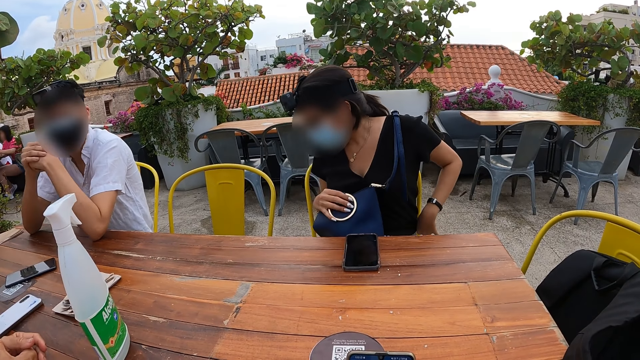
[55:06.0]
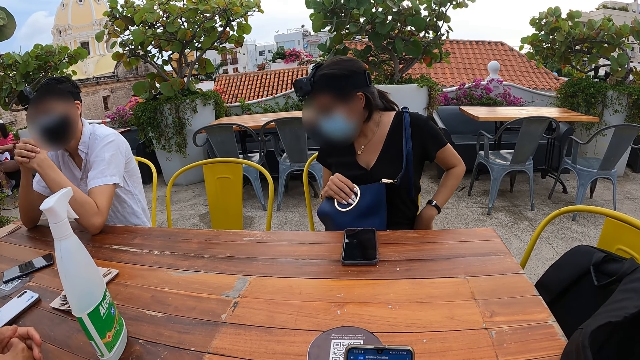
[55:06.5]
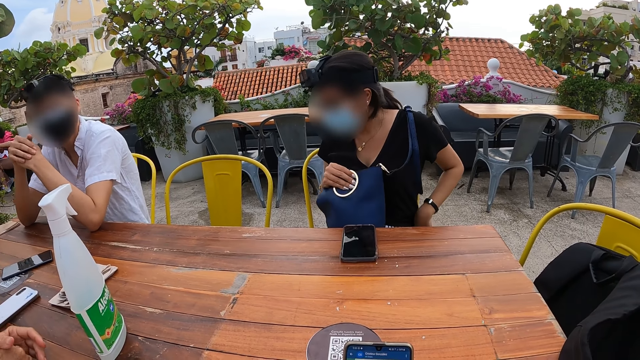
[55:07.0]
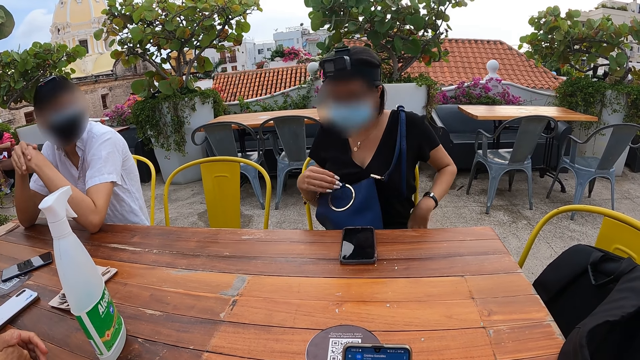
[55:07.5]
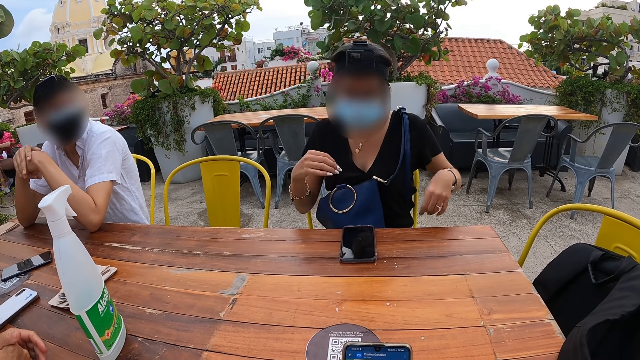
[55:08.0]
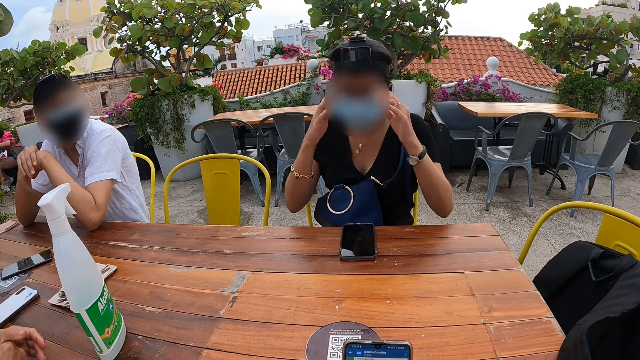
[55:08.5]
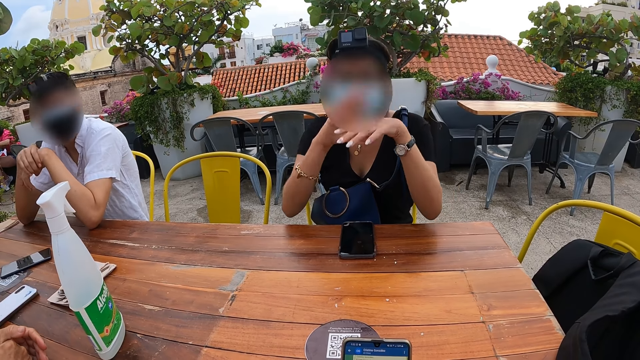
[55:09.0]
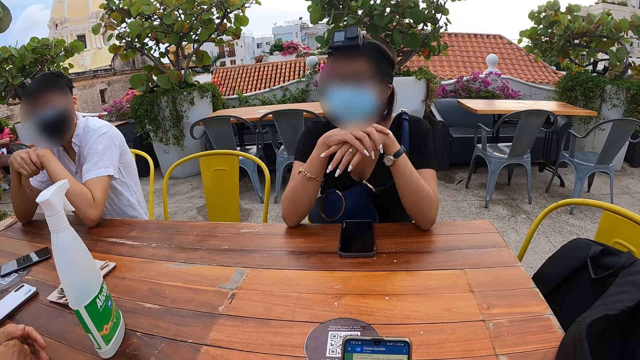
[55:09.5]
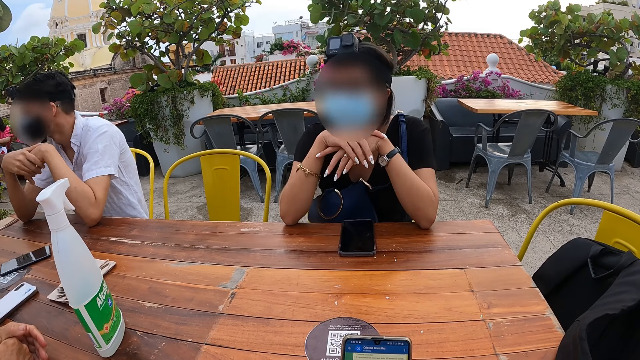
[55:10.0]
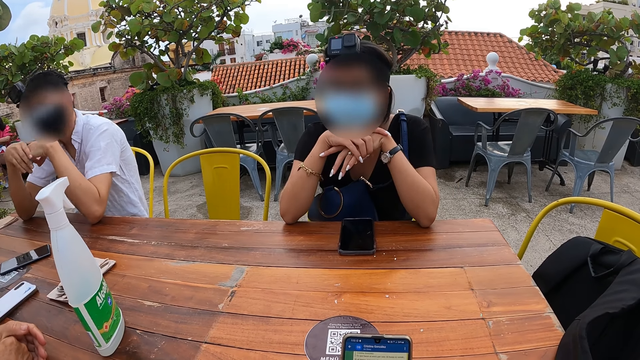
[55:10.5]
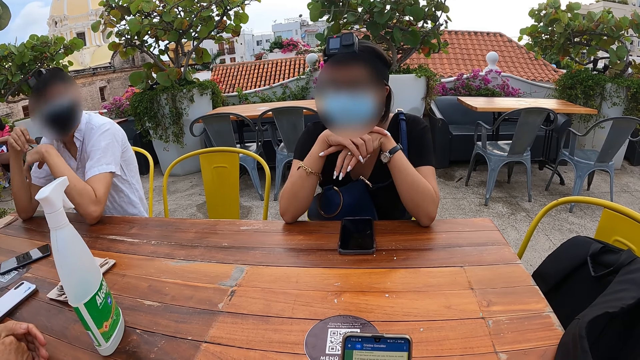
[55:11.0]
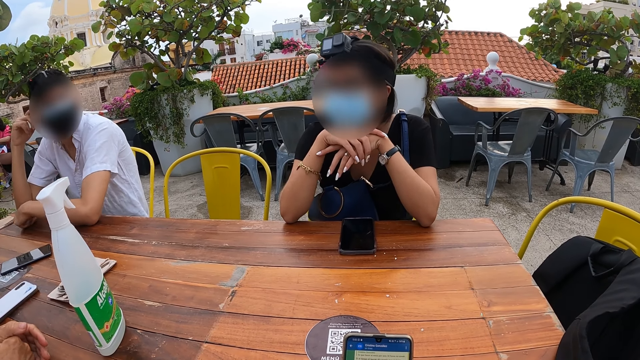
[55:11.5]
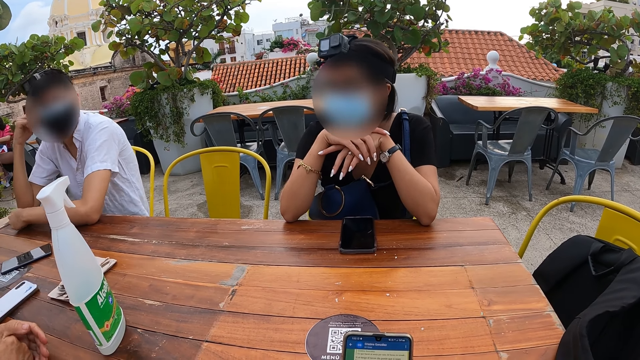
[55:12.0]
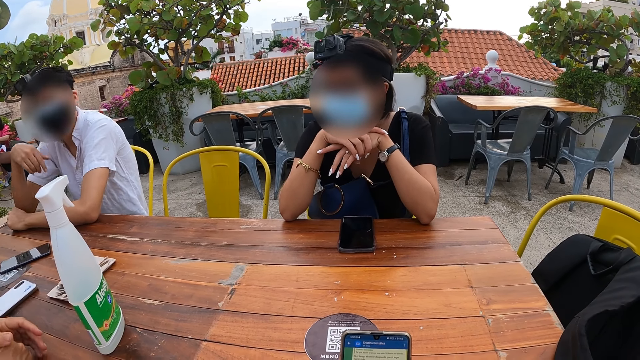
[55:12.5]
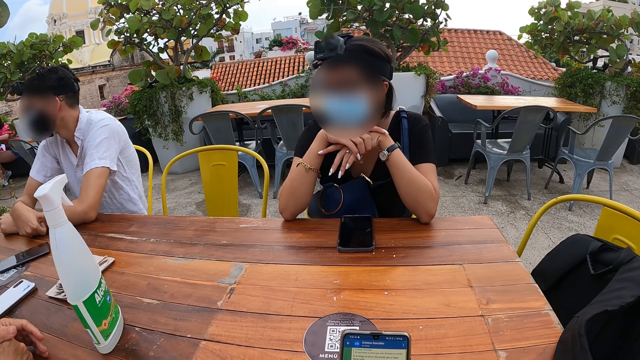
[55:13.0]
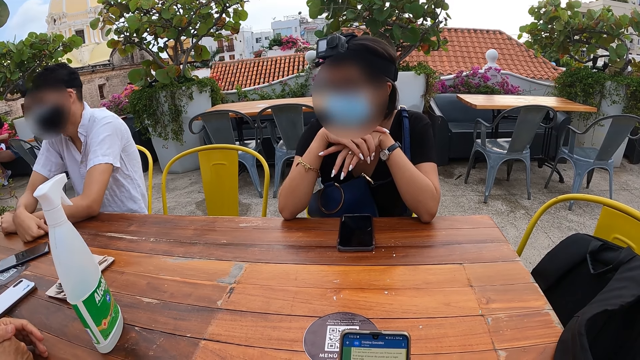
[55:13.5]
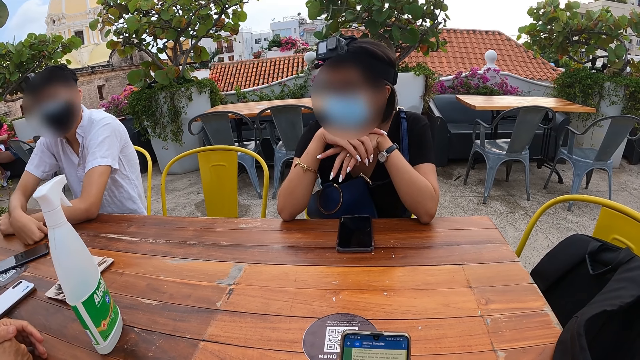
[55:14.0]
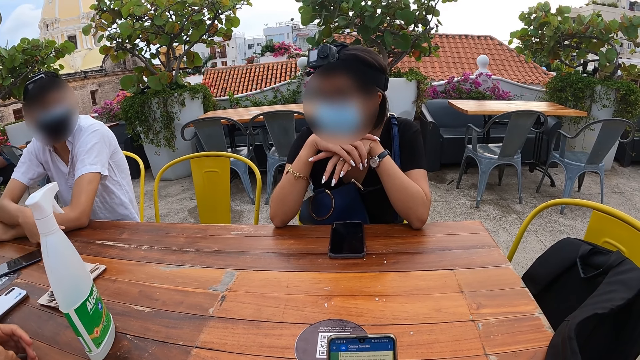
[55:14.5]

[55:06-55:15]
The woman adjusts glasses on her face with both hands. A person puts the hands on the chin. The man scratches his head with his right hand.

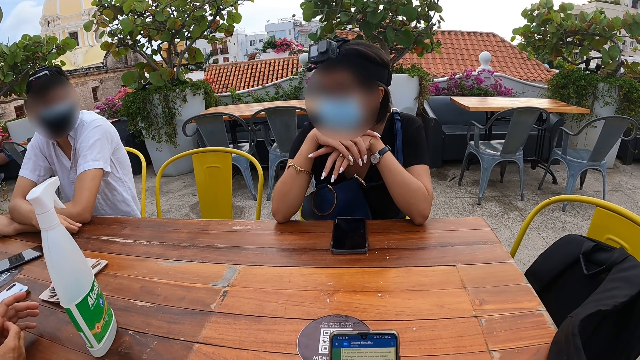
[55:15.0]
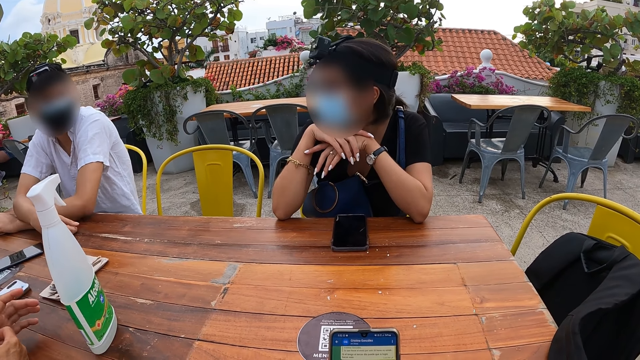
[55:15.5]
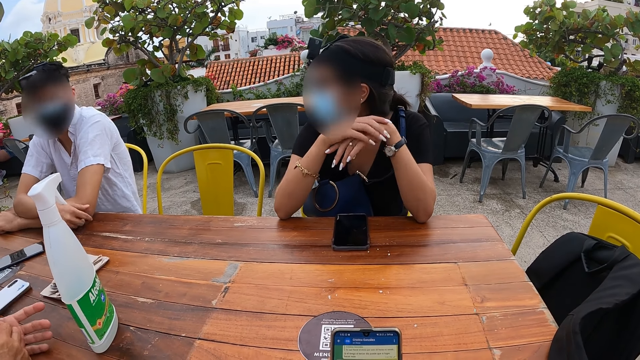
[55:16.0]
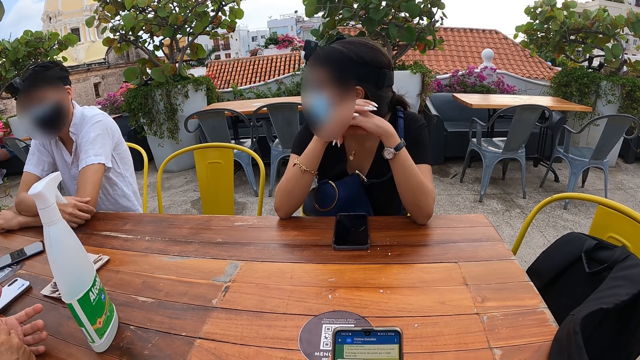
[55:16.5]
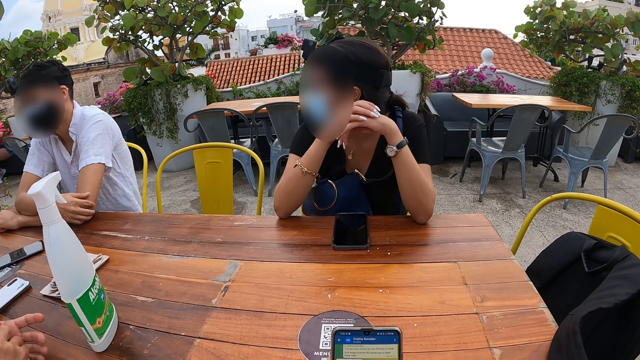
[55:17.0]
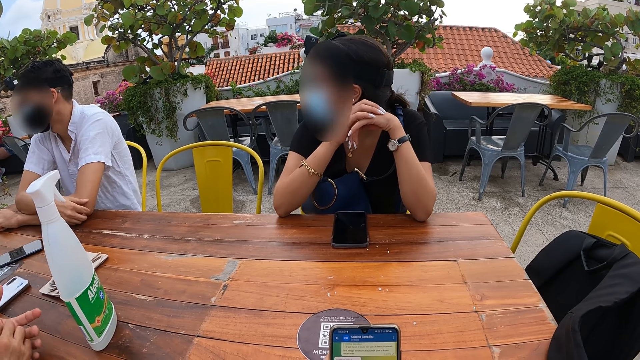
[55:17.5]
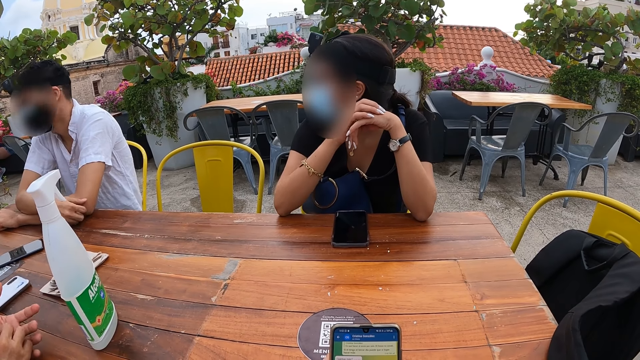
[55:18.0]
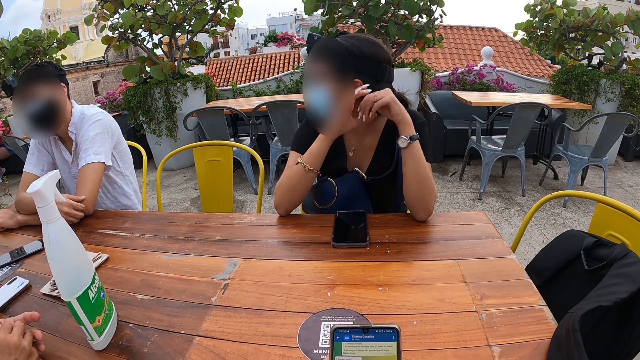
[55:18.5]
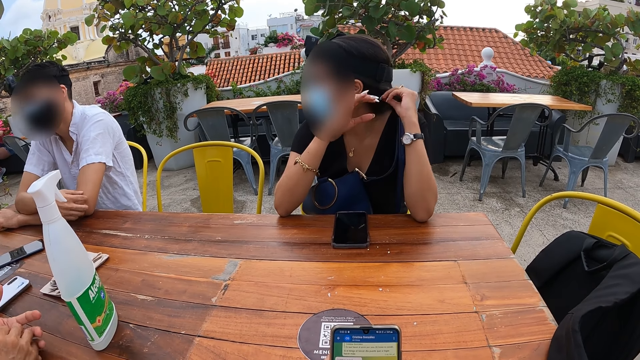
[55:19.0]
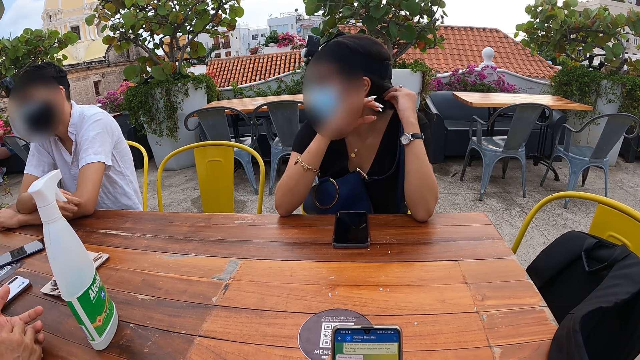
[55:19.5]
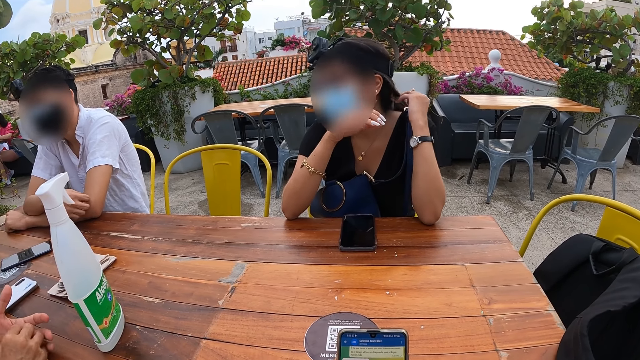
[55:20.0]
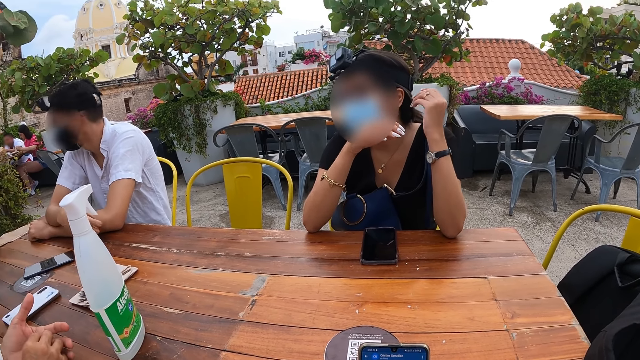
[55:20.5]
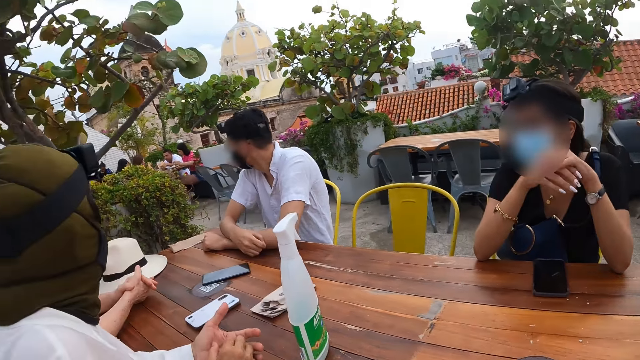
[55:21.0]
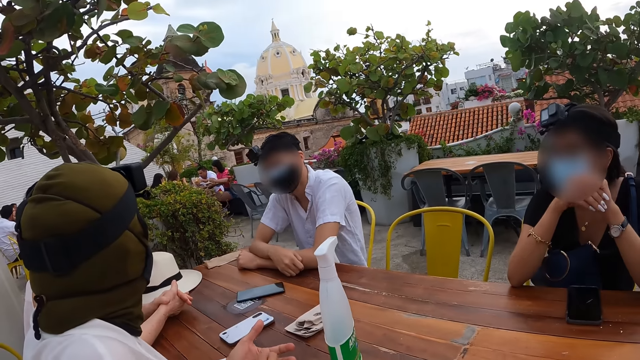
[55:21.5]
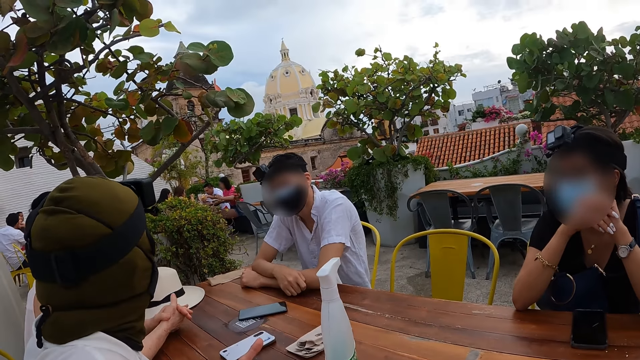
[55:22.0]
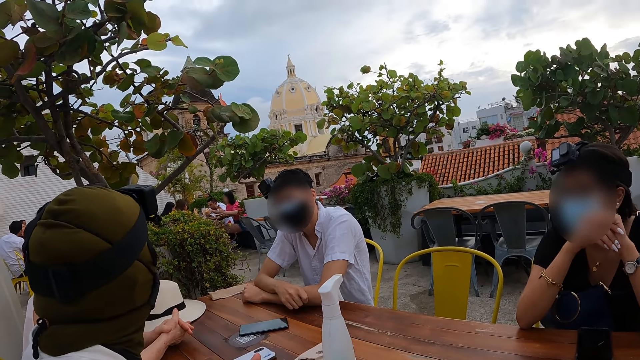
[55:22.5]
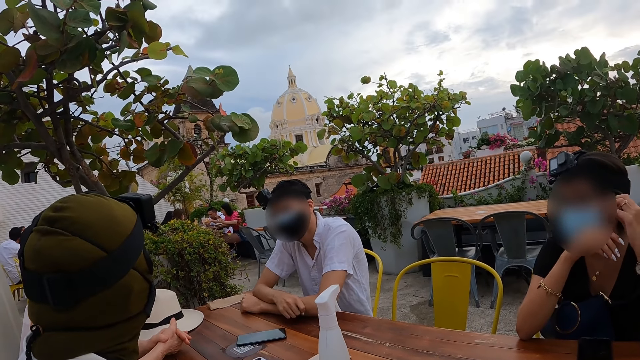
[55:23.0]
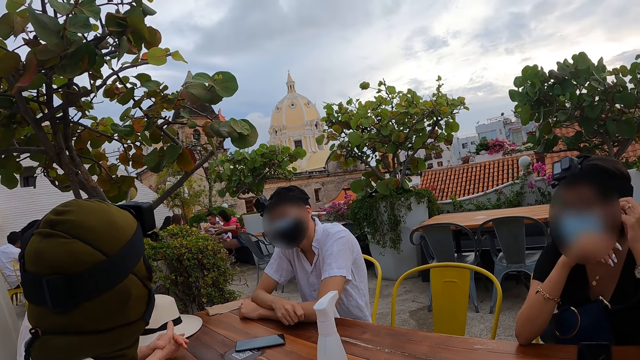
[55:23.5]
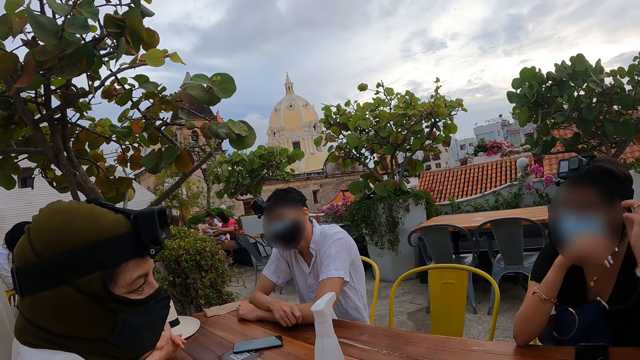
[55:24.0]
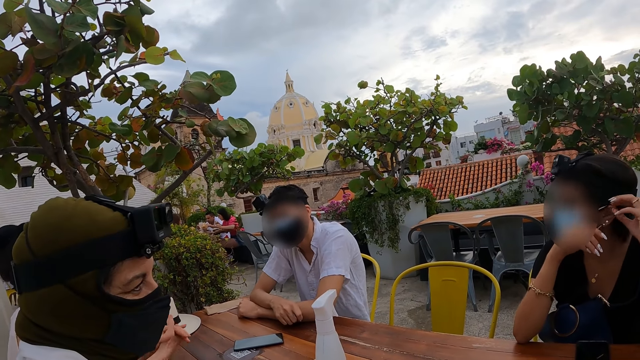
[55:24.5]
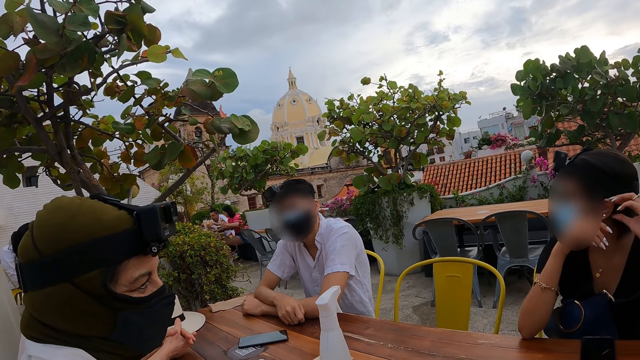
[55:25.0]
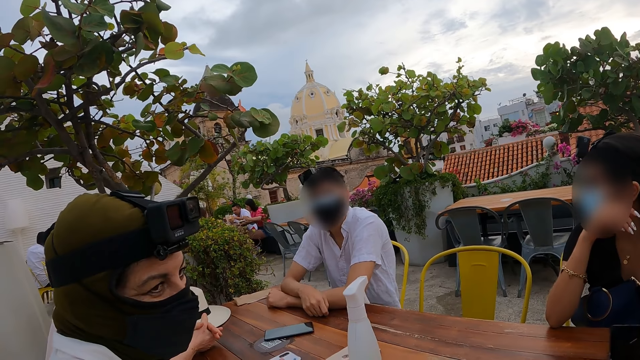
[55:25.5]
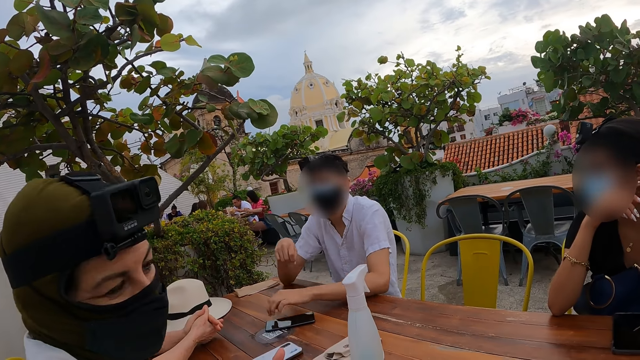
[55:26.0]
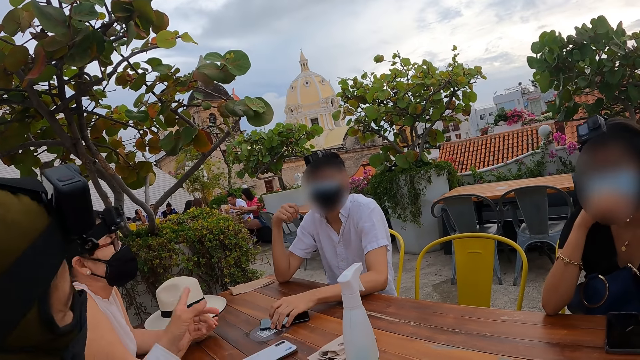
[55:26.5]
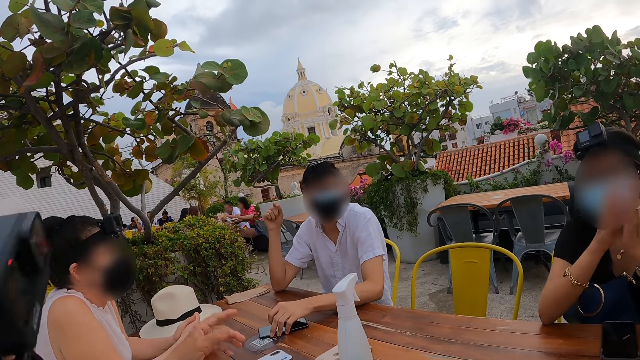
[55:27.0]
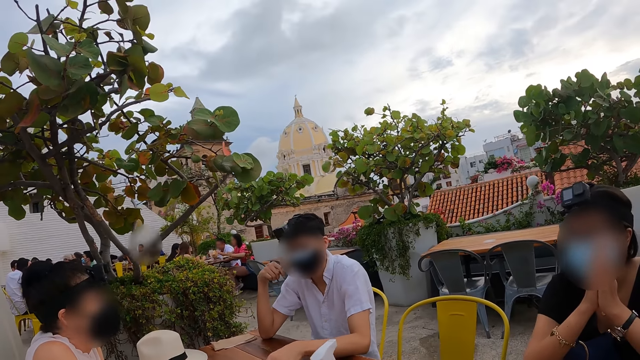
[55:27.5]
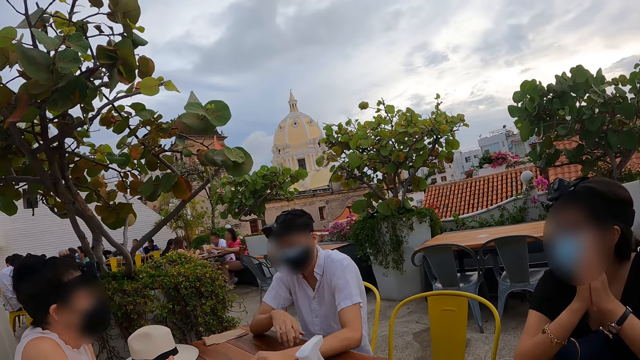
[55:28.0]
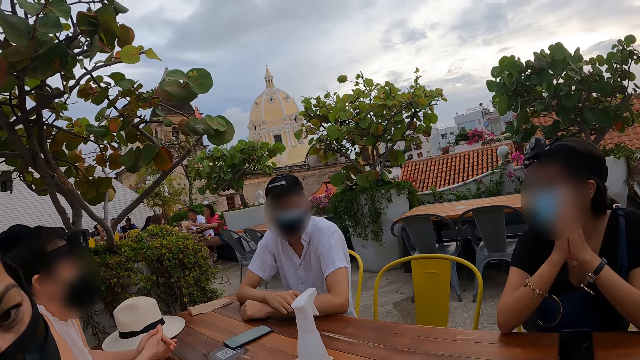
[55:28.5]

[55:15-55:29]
The man scratches his left elbow with his right hand, scratches on his hand, and touches a phone on the table with his left hand. The woman interacts with the camera wearer.
